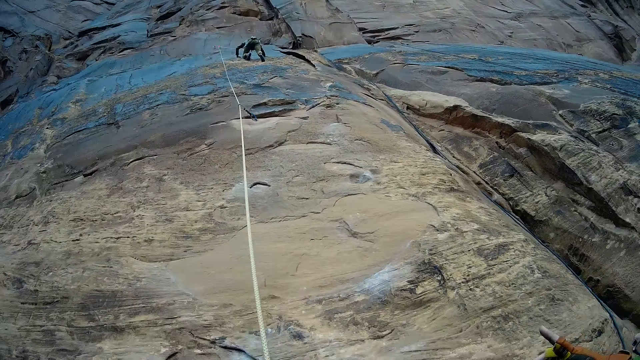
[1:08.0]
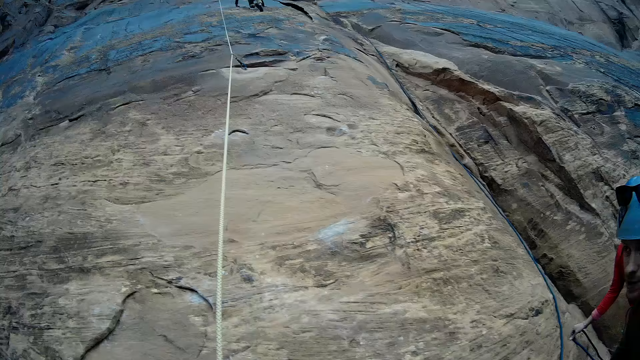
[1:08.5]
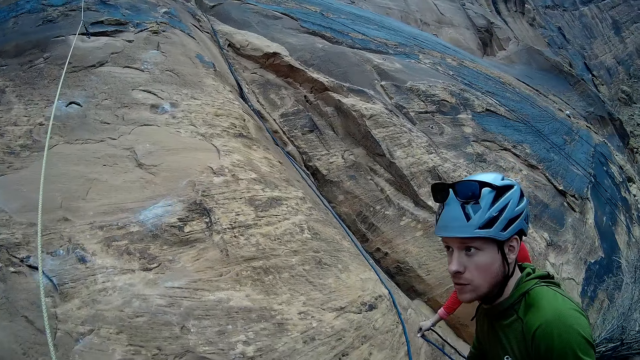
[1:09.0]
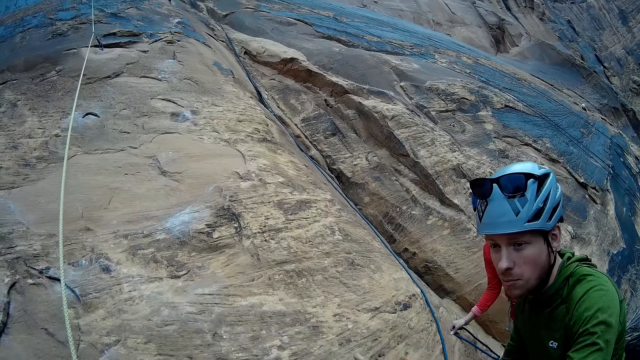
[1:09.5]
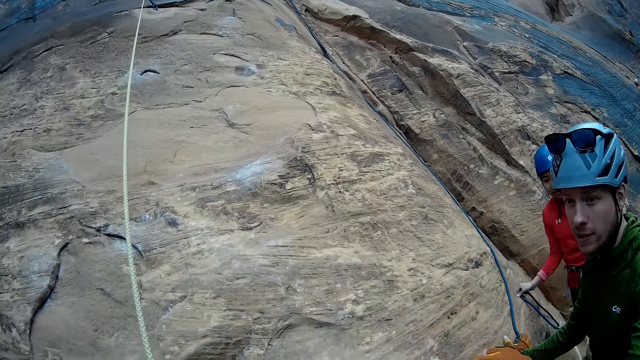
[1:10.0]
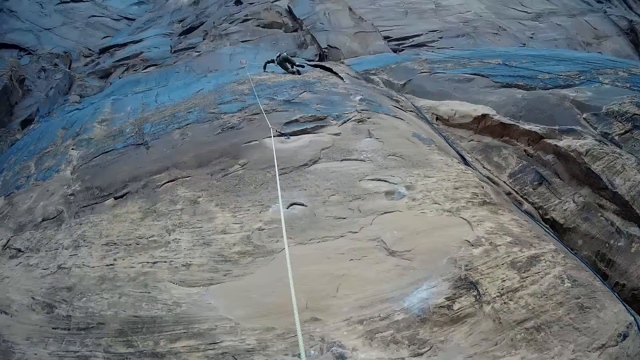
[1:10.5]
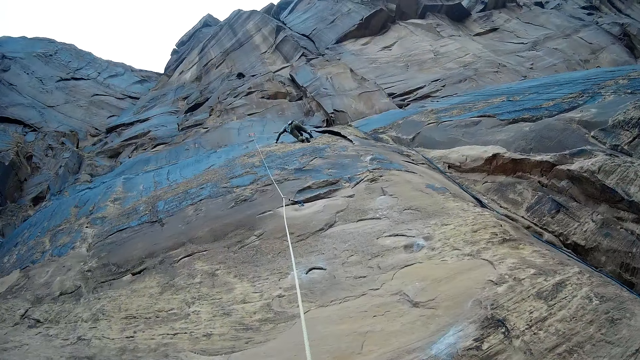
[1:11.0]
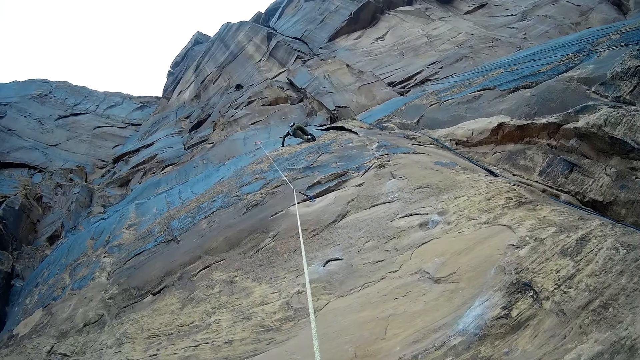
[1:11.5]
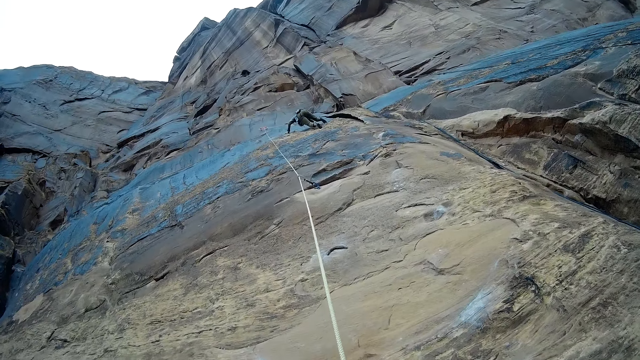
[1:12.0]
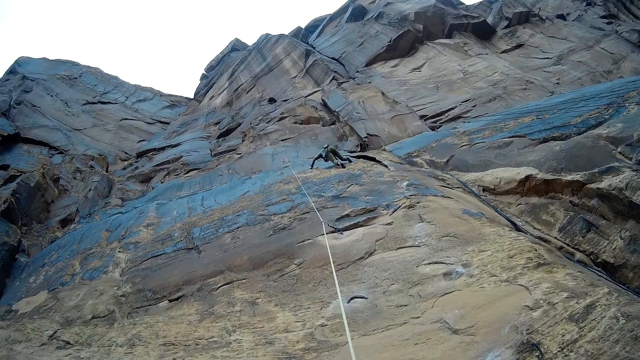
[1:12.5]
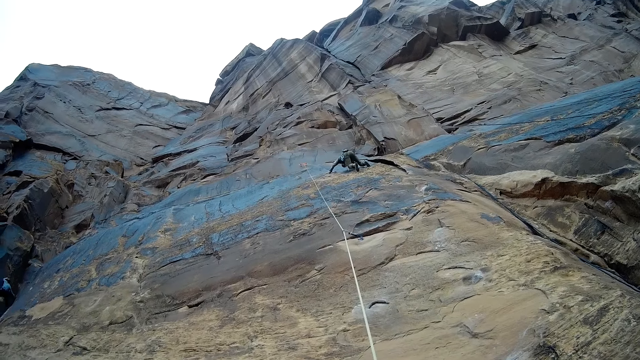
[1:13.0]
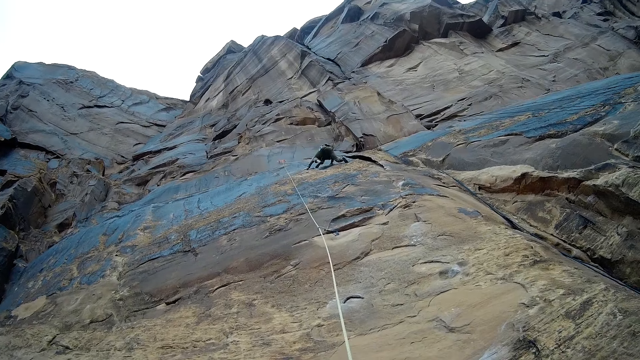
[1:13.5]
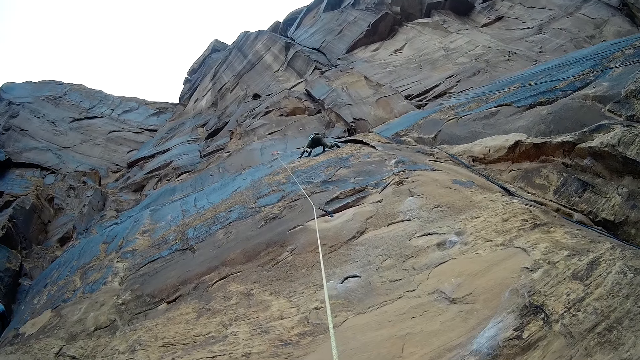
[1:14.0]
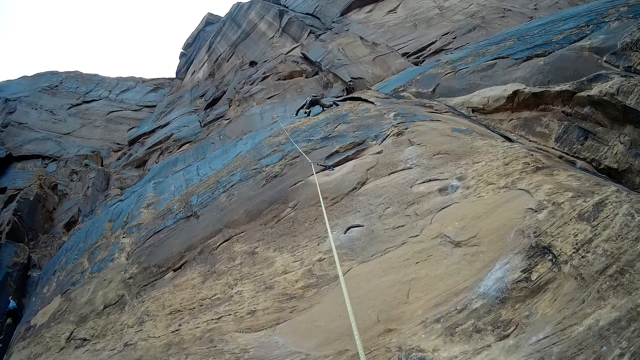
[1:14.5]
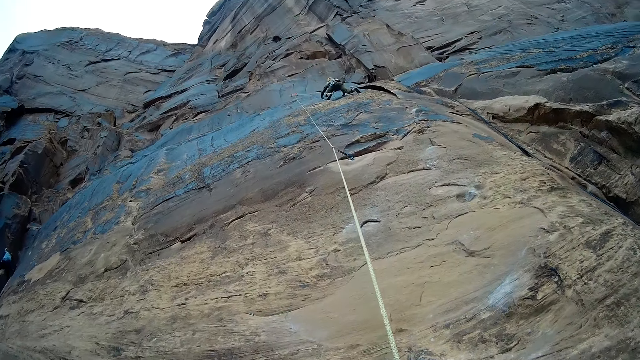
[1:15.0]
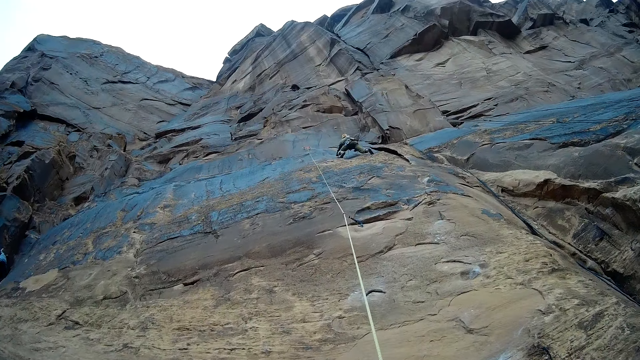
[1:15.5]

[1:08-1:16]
The camera wearer looks at a mountaineer and another mountaineer by his right side. A man stands at the mountain. The first mountaineer talks. Another man stands at the mountain. A third mountaineer climbs the mountain.
